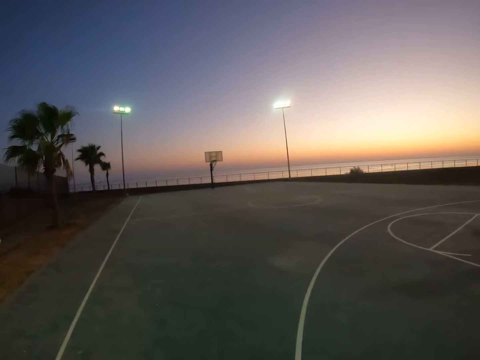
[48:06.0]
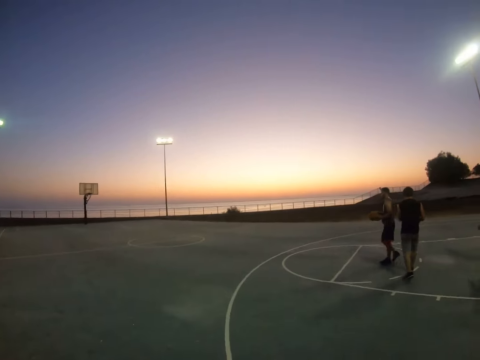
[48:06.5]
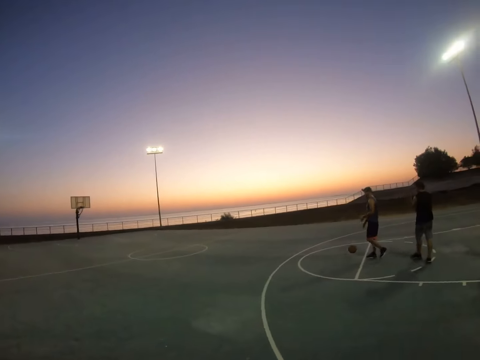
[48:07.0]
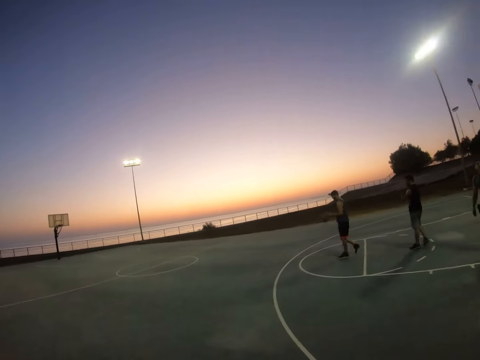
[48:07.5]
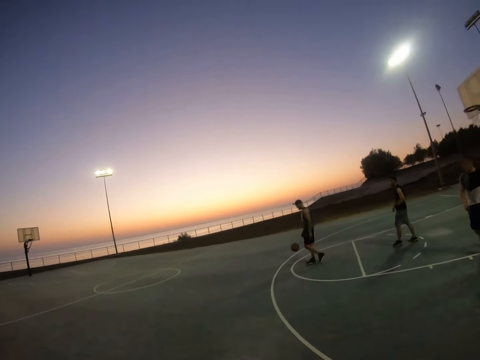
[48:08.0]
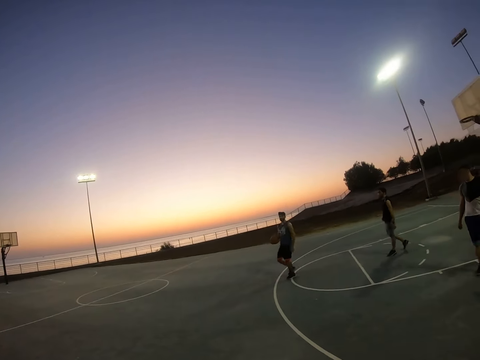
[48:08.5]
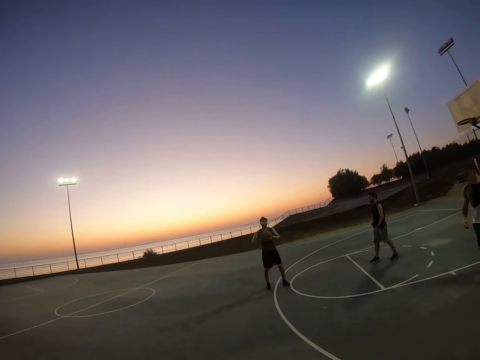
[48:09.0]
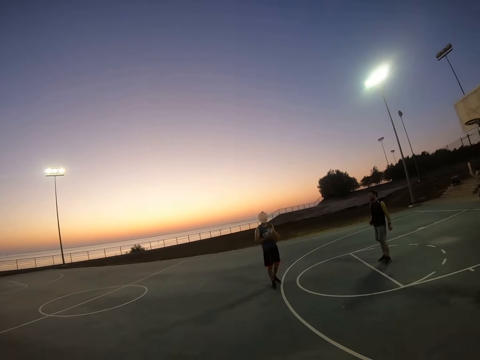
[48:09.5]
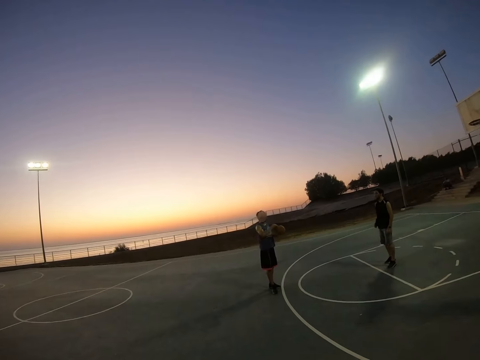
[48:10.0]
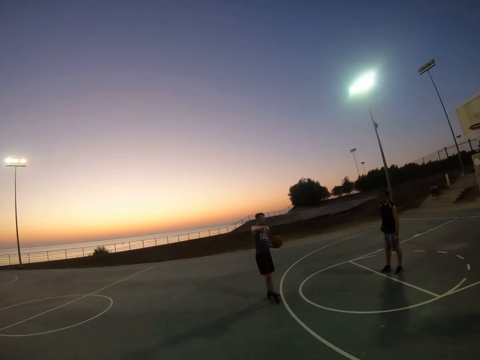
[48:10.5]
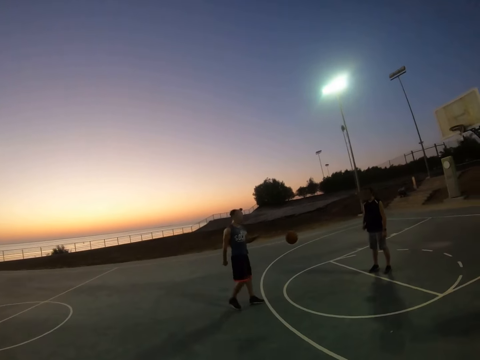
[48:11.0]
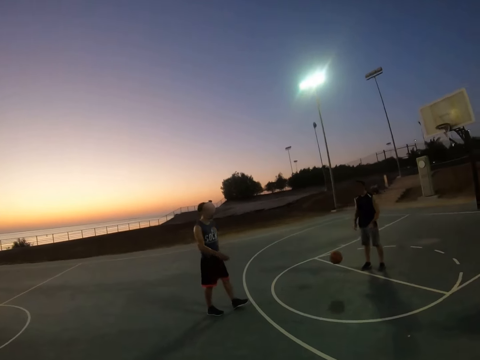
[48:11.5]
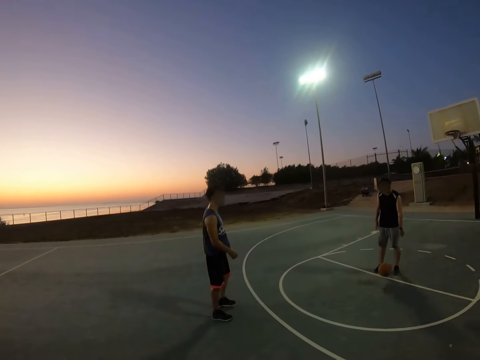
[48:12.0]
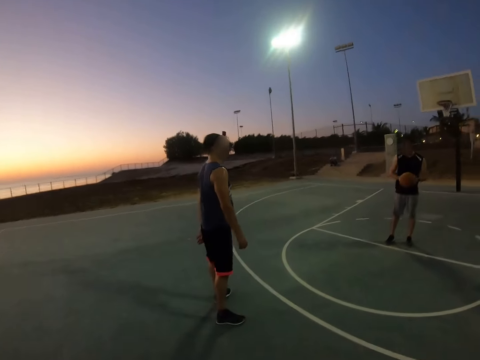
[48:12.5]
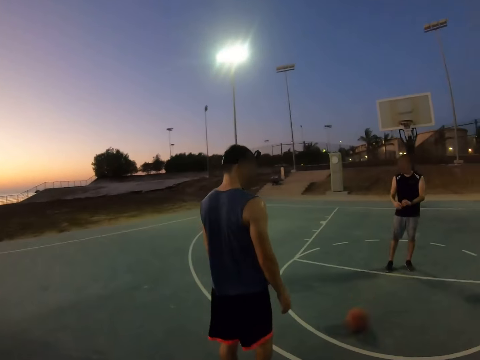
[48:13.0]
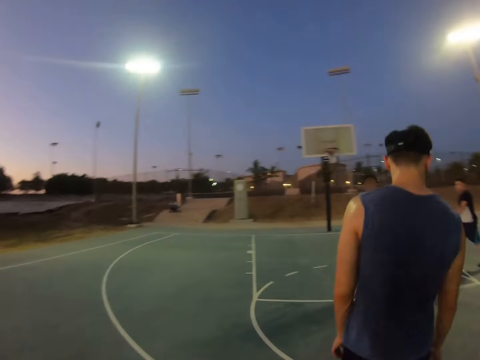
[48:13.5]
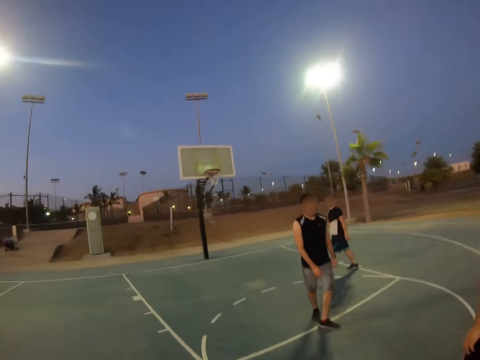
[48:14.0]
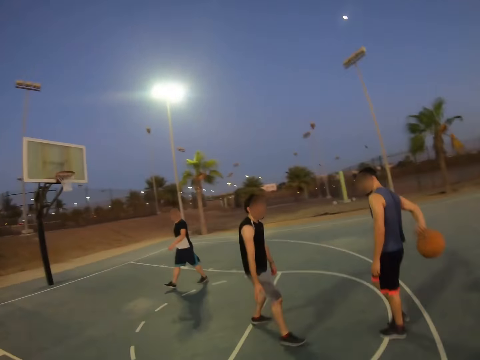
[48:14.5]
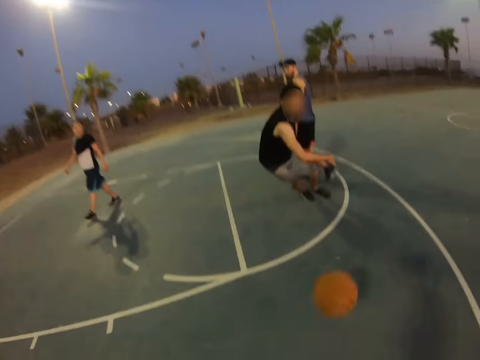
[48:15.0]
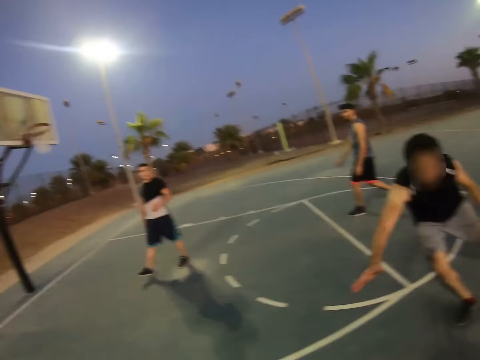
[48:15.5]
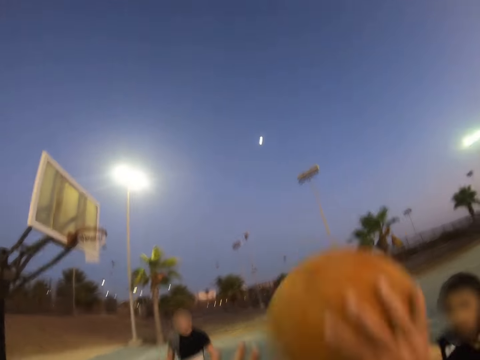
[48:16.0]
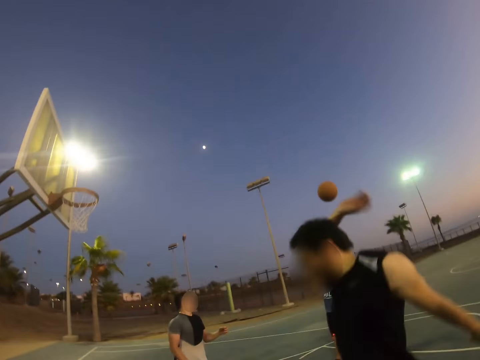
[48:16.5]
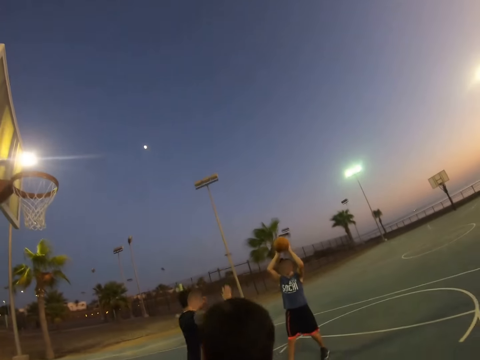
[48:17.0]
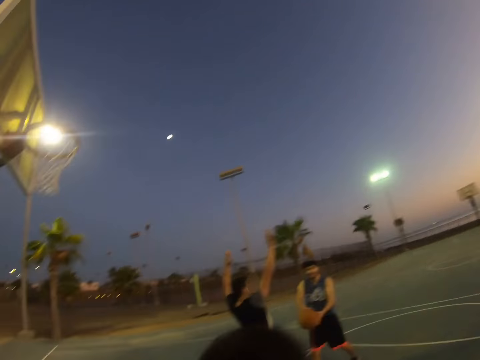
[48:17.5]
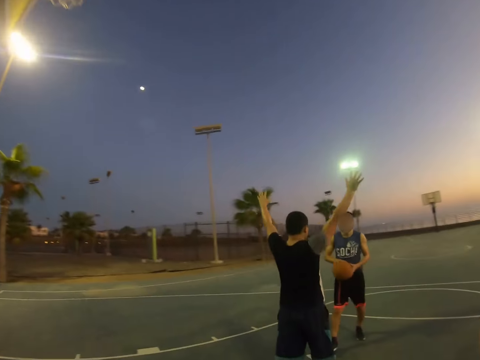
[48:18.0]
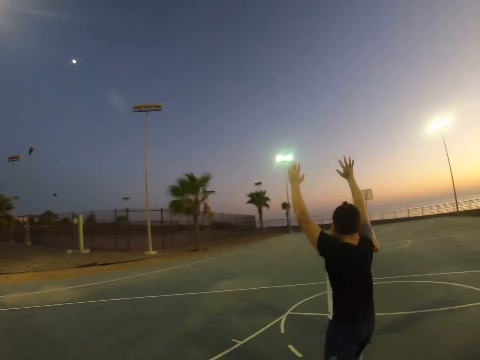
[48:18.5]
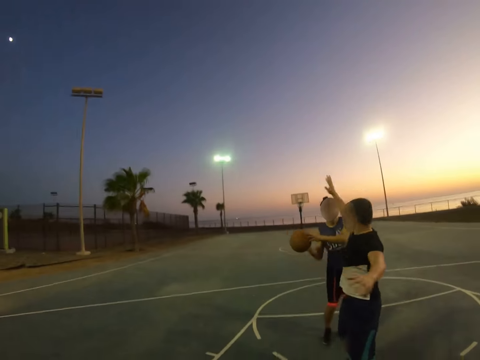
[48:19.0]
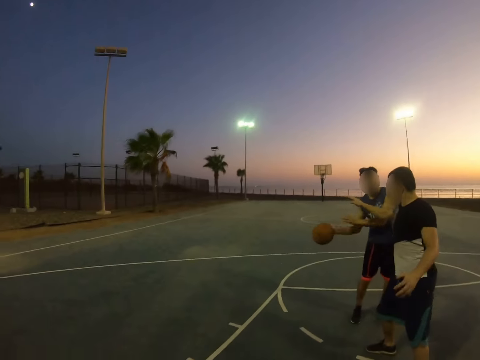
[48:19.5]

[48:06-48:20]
A man catches the ball and bounces the ball. The man throws the ball to another man. The other man catches the ball and throws the ball to the first man. The first man catches the ball and throws the ball from behind. The other man runs after the ball. The camera wearer plays basketball. They throw the ball to the first man. The first man catches the ball.

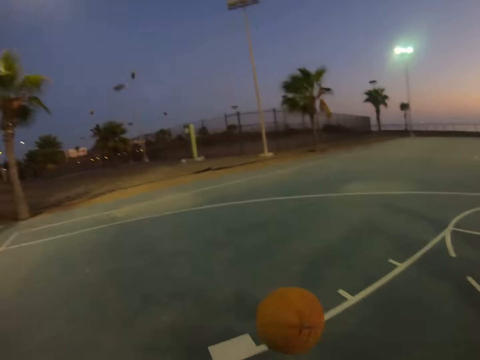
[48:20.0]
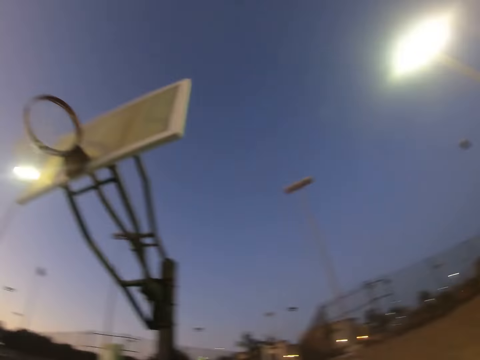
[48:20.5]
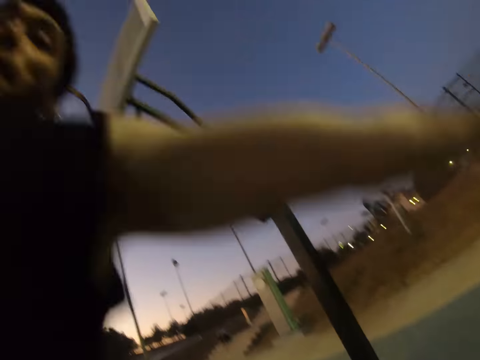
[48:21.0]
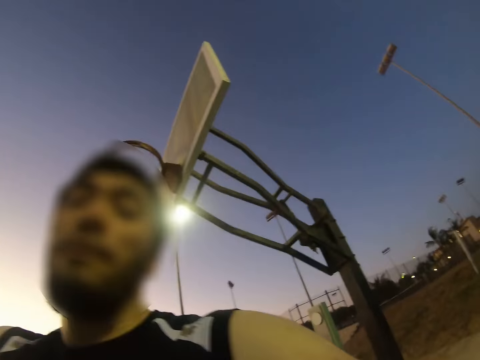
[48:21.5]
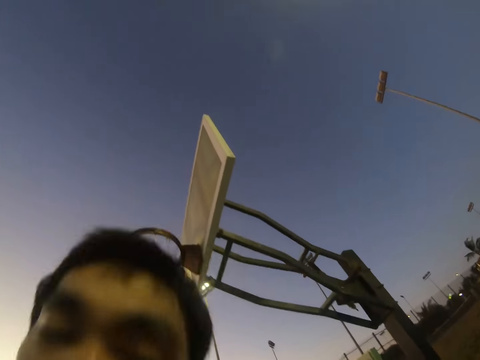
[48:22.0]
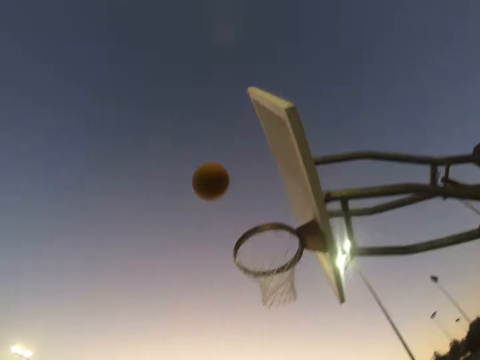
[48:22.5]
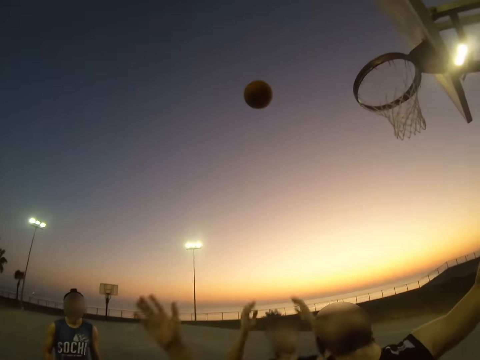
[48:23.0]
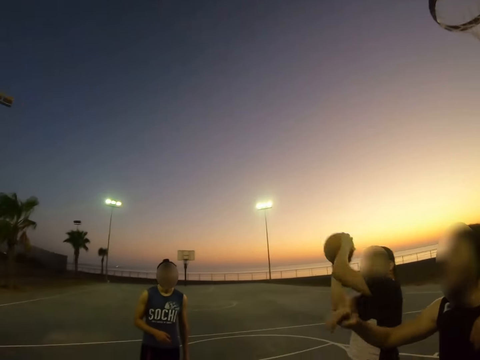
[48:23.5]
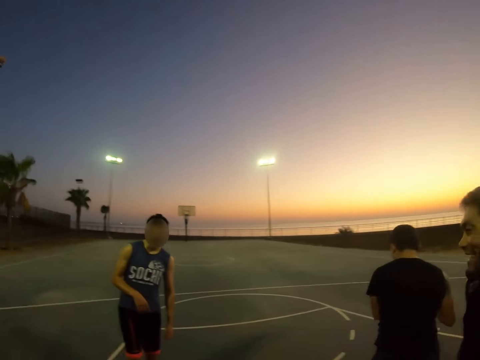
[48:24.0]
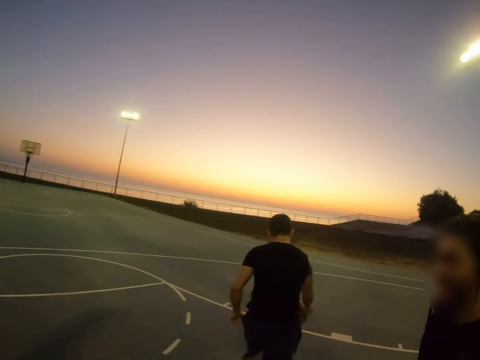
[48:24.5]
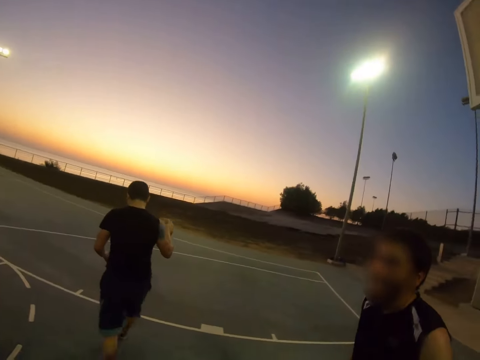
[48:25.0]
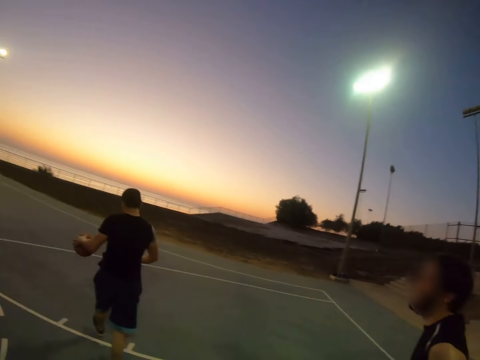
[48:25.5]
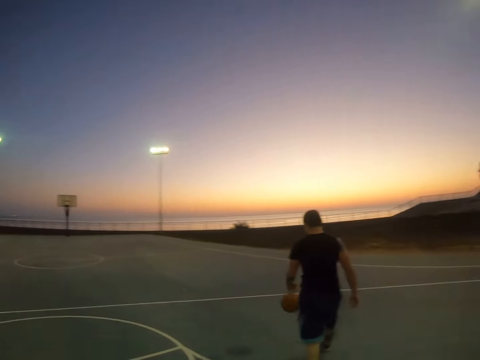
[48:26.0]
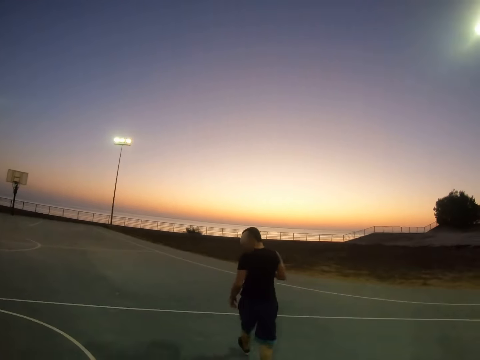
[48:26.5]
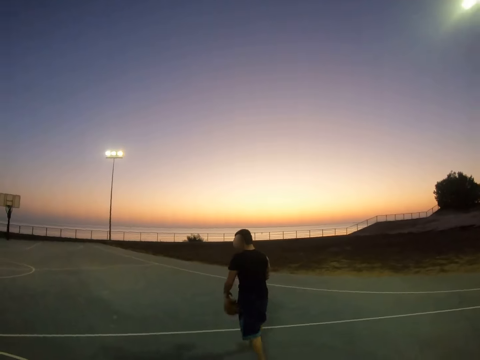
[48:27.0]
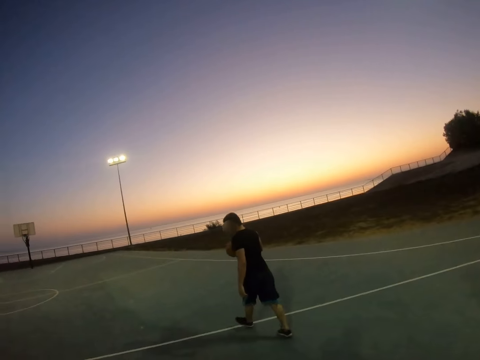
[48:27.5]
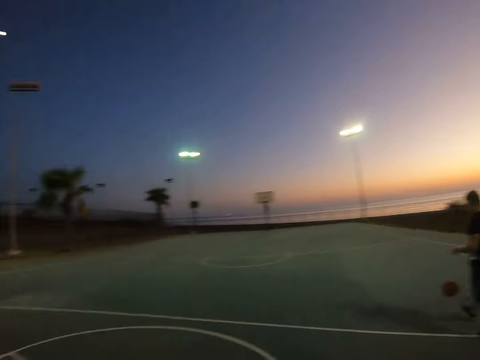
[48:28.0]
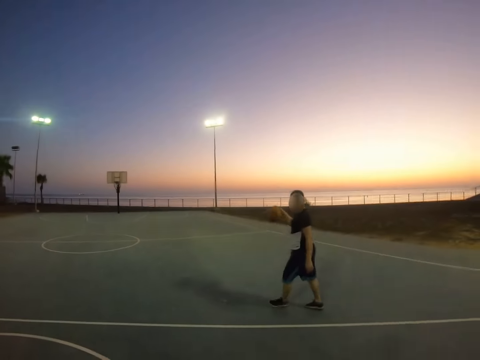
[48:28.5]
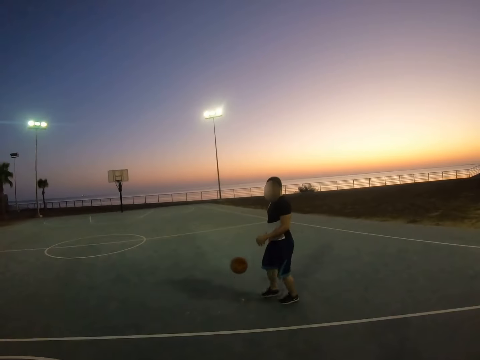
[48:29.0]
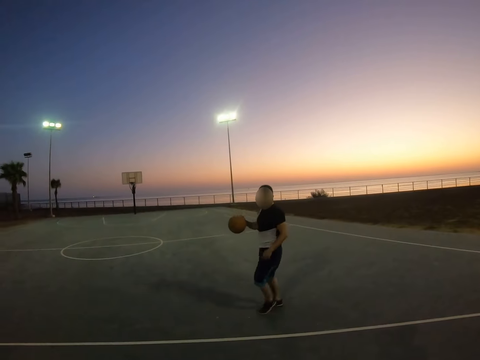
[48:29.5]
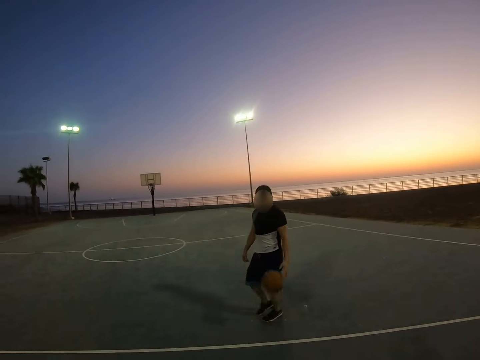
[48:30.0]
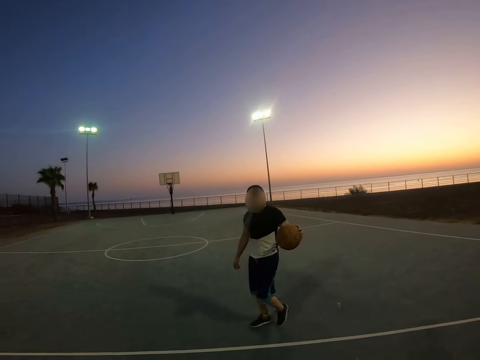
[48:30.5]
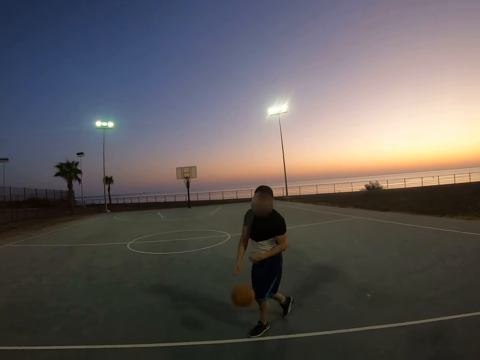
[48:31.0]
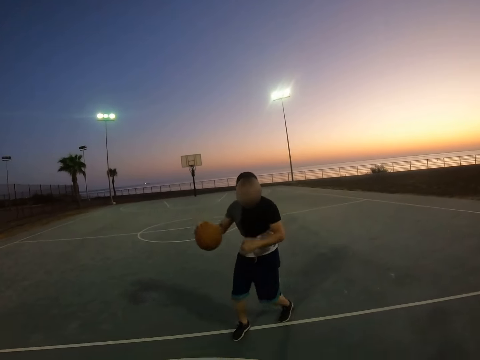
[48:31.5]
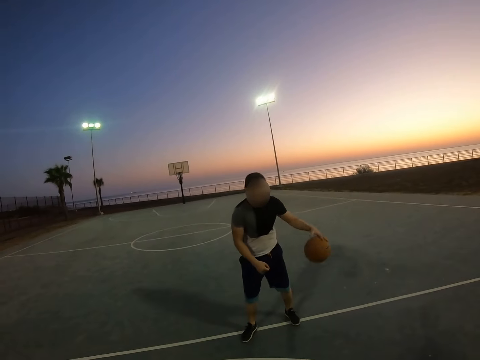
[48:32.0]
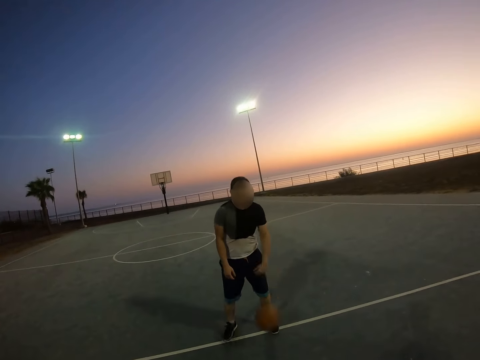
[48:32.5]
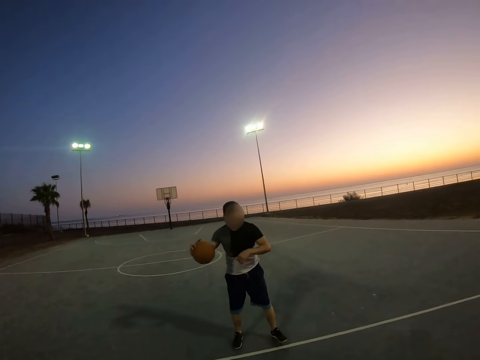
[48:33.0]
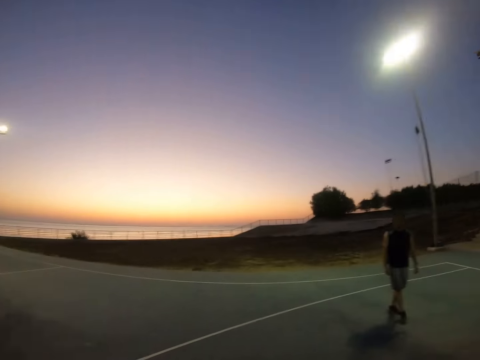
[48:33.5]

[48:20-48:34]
A man throws the ball. The camera wearer catches the ball and throws the ball to the field goal. A man plays basketball. Another man catches the ball and bounces the ball.
